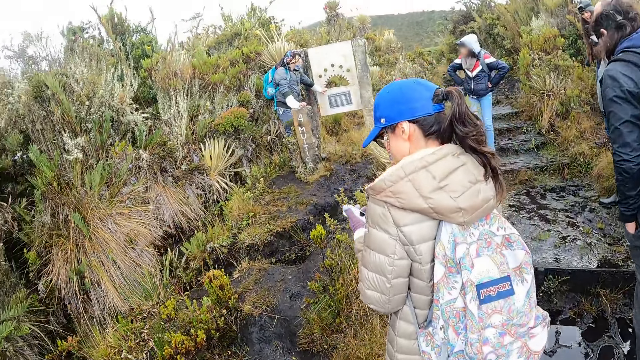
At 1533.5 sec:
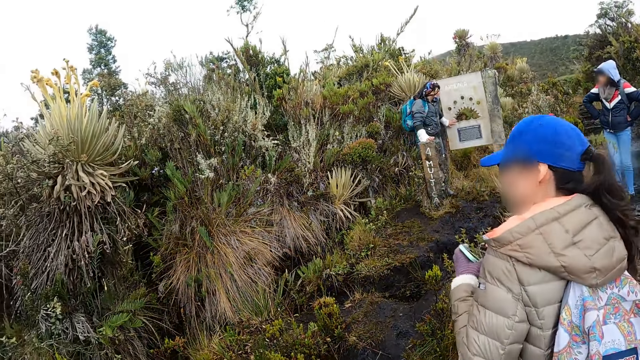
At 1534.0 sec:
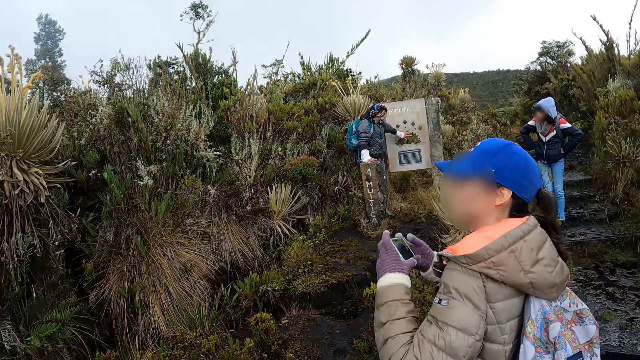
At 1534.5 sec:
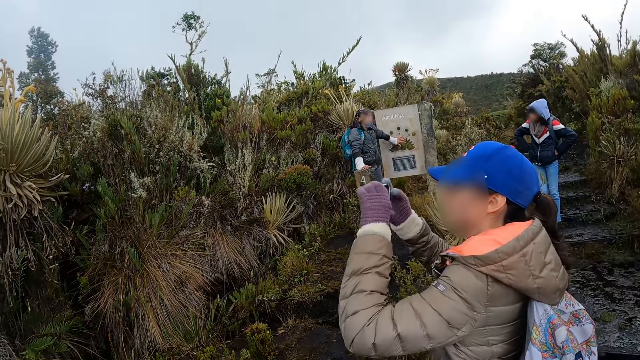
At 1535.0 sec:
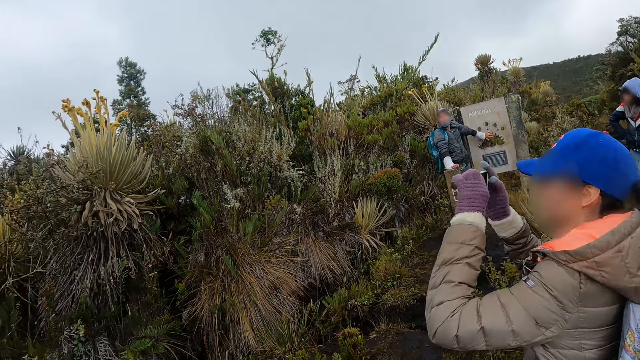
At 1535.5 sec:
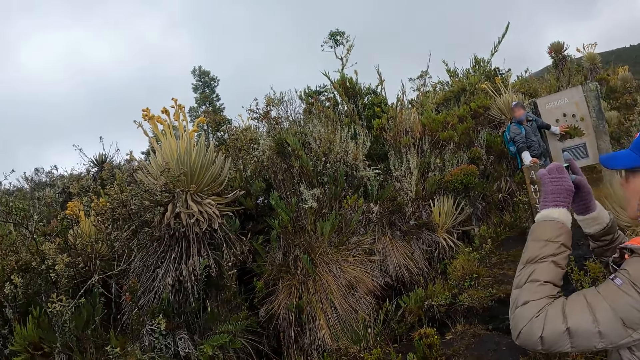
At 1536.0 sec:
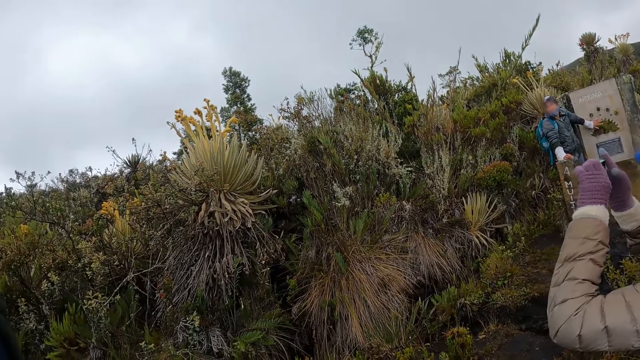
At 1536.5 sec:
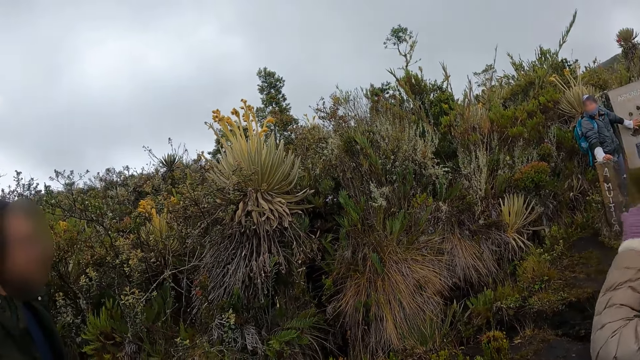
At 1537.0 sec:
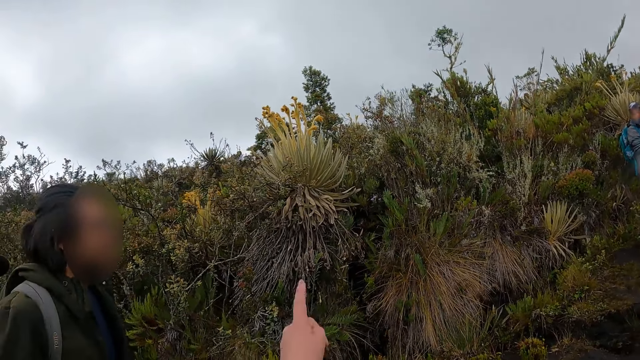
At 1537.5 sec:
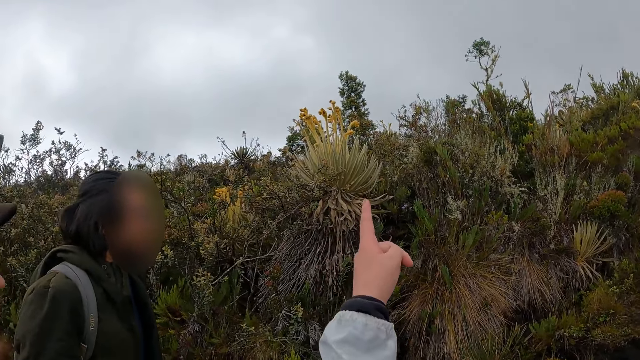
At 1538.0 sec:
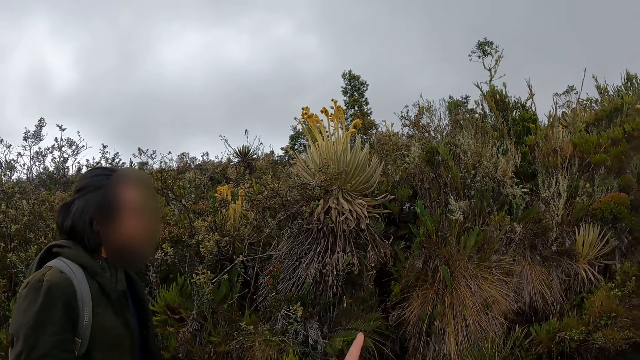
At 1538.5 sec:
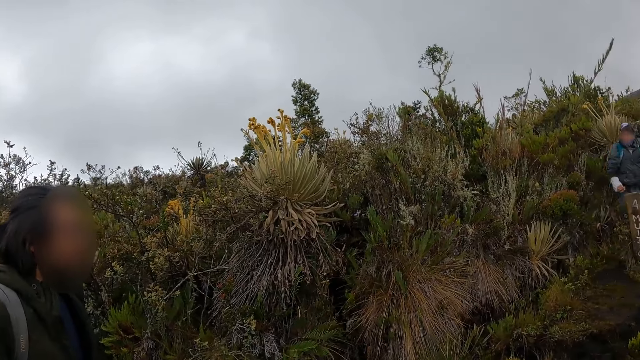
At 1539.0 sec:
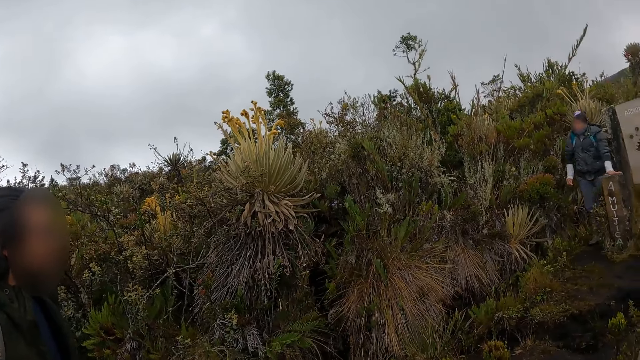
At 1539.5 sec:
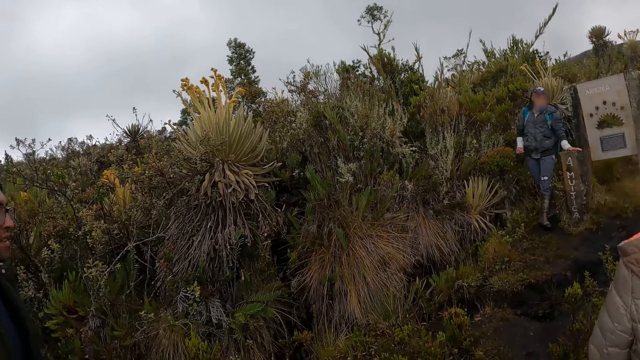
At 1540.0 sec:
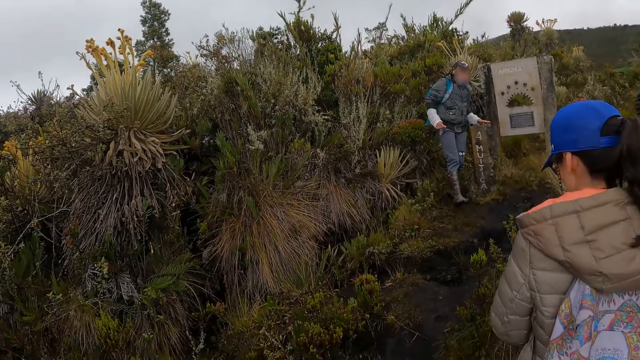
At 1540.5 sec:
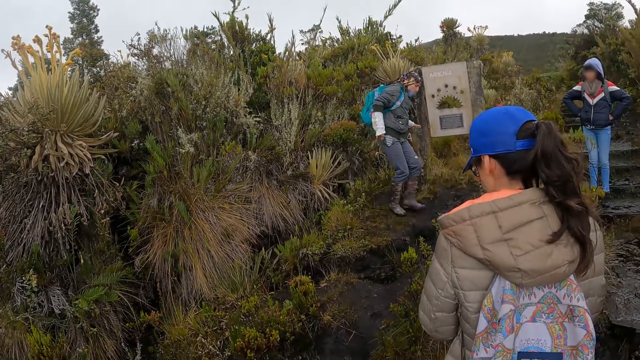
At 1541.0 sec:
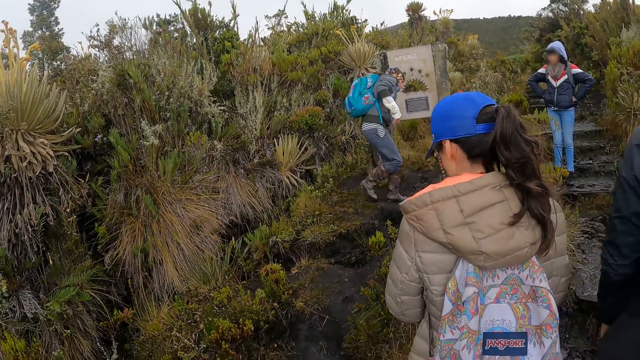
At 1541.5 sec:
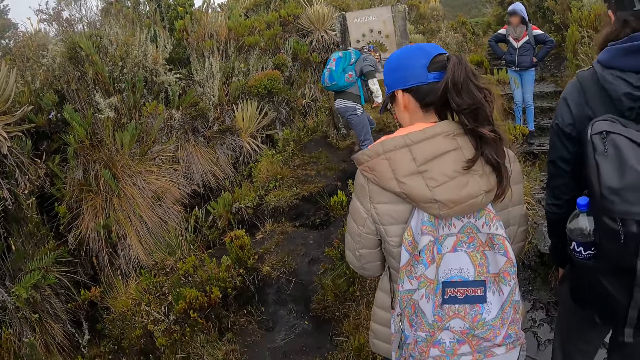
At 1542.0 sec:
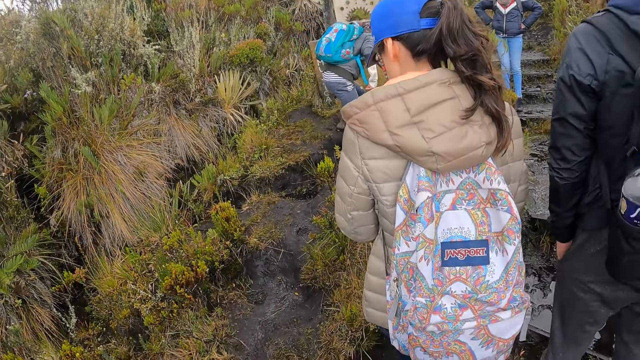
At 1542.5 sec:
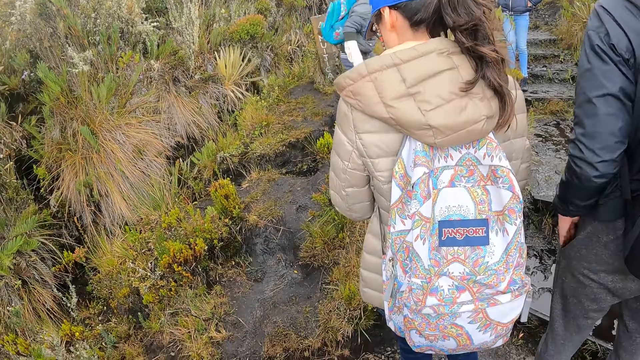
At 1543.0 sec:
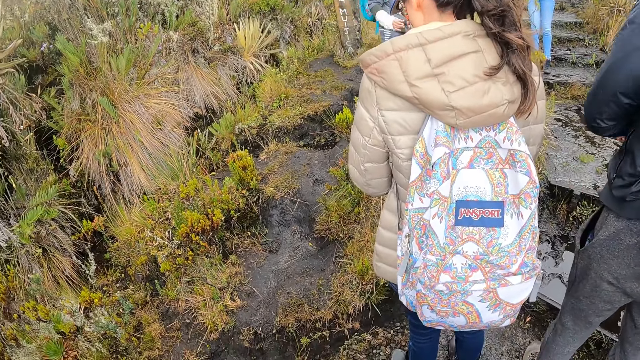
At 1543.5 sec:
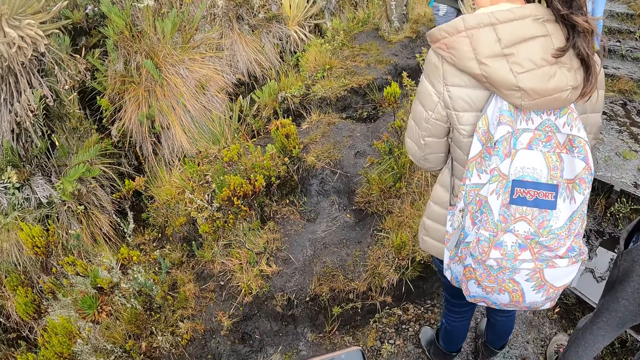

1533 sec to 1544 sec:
The camera wearer interacts with a man. A woman takes photos. The man points at something with the left hand. He points at something with the left hand again. The camera wearer points at something. The man moves around.

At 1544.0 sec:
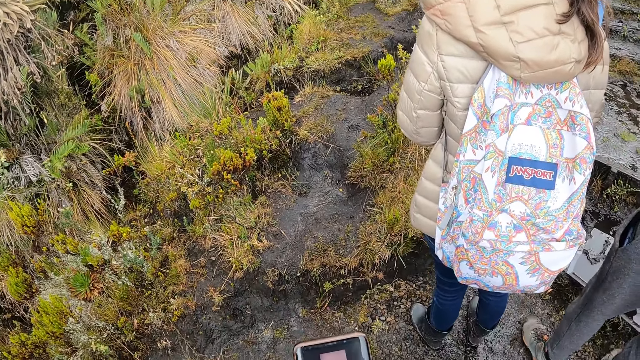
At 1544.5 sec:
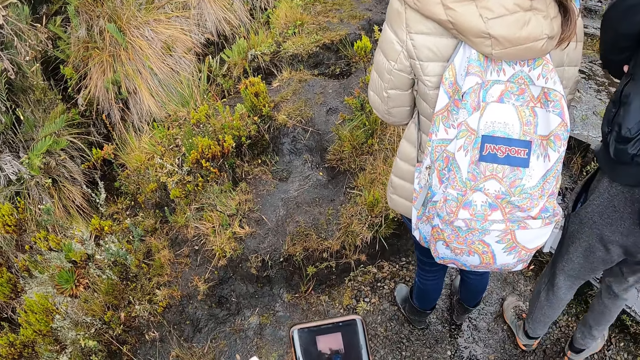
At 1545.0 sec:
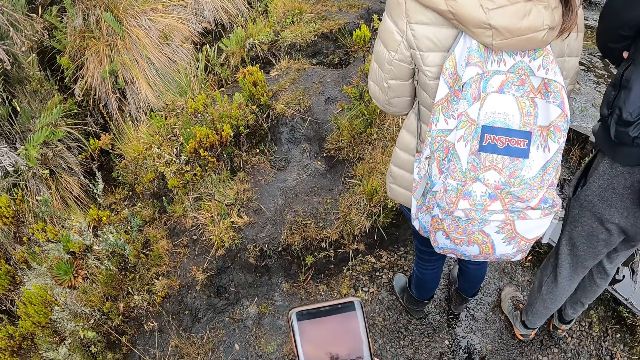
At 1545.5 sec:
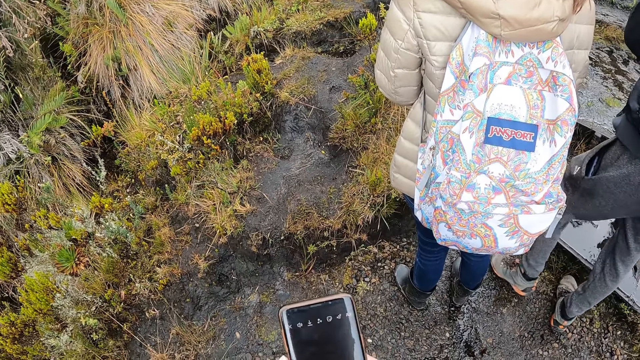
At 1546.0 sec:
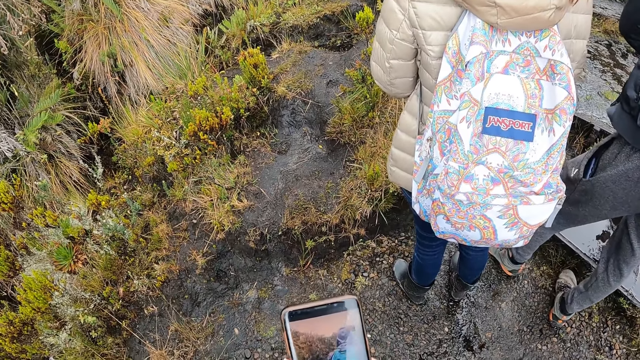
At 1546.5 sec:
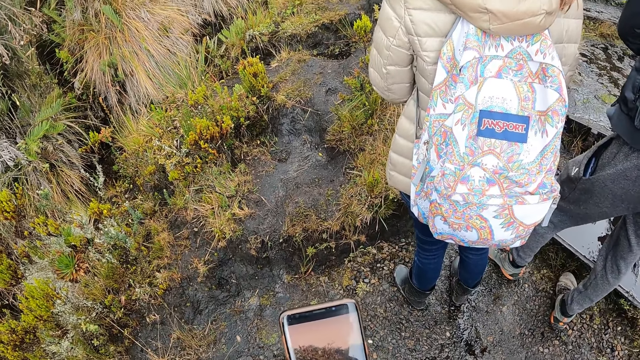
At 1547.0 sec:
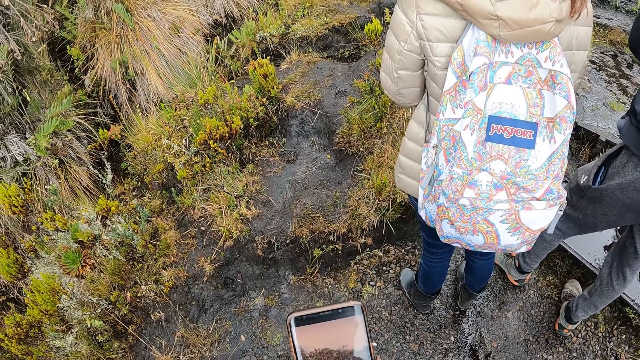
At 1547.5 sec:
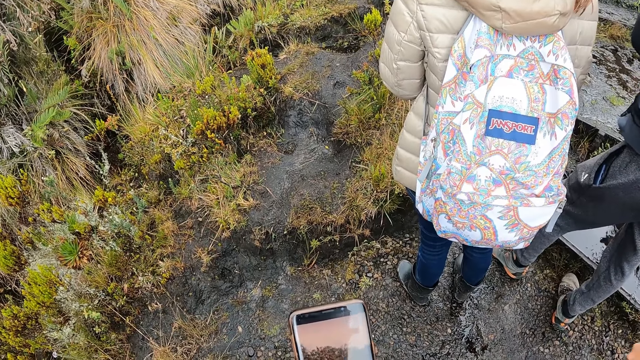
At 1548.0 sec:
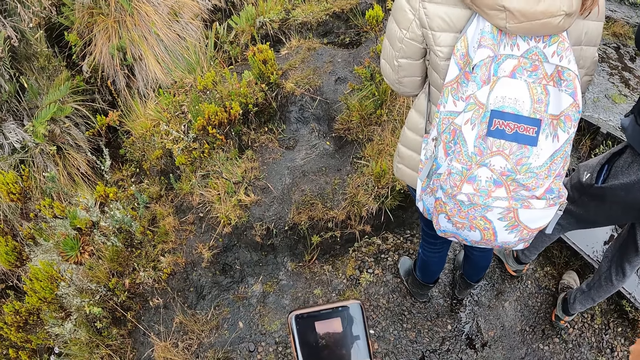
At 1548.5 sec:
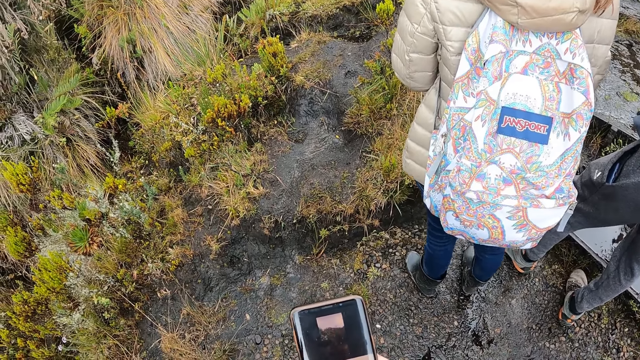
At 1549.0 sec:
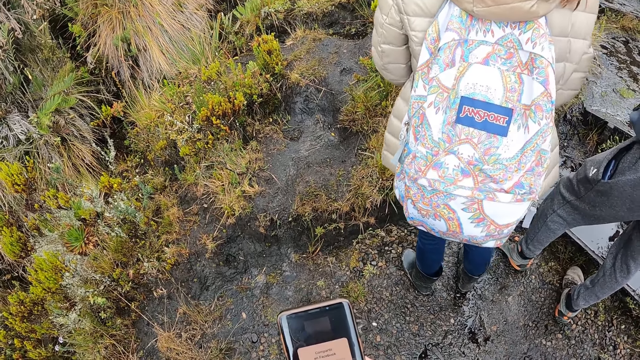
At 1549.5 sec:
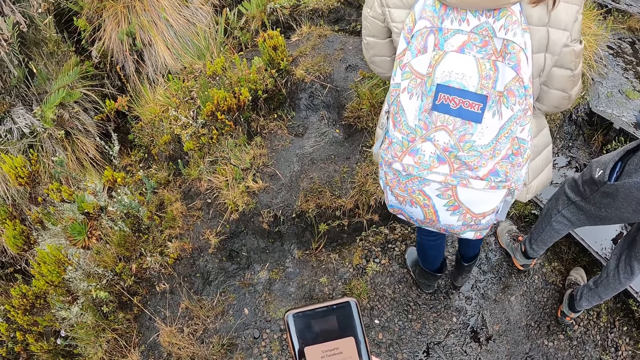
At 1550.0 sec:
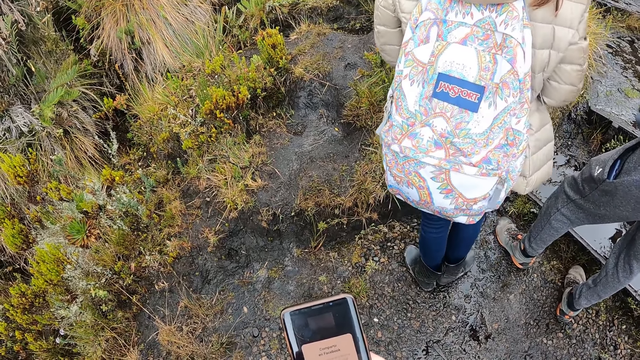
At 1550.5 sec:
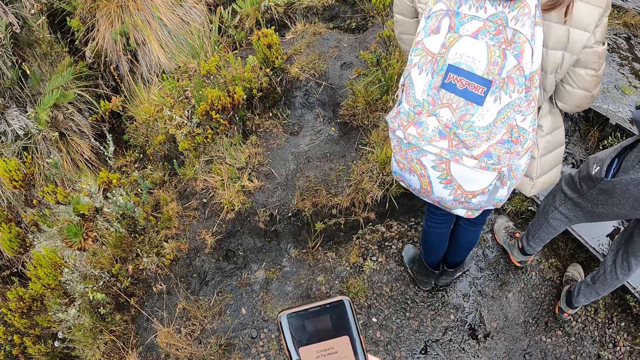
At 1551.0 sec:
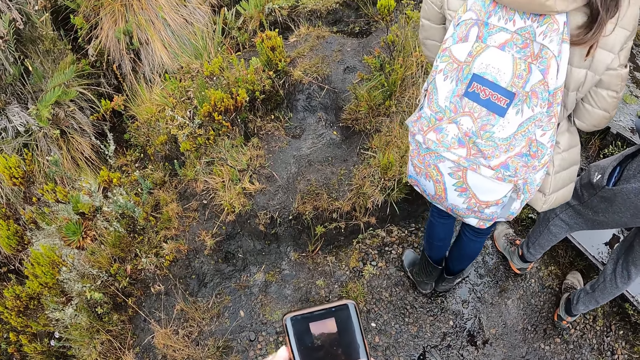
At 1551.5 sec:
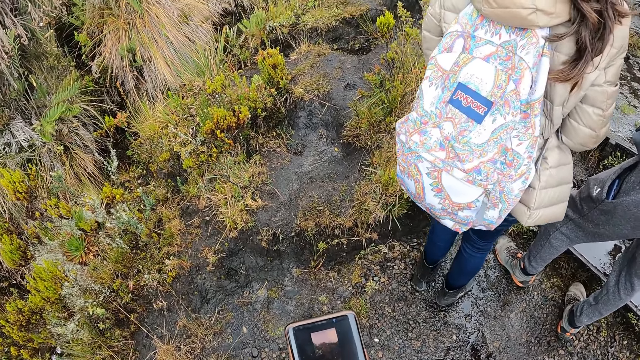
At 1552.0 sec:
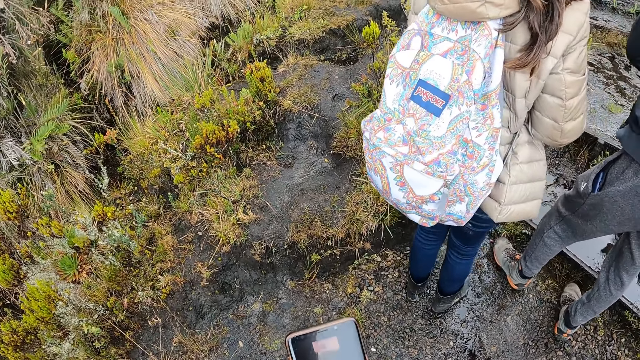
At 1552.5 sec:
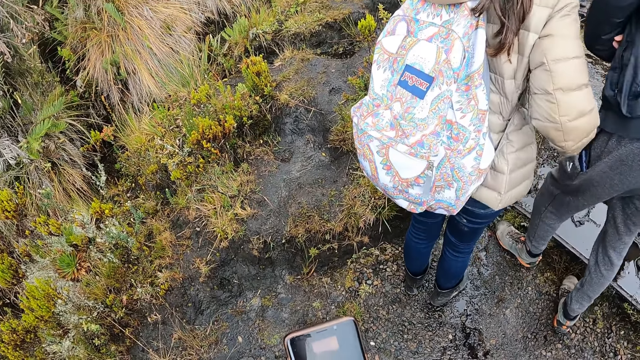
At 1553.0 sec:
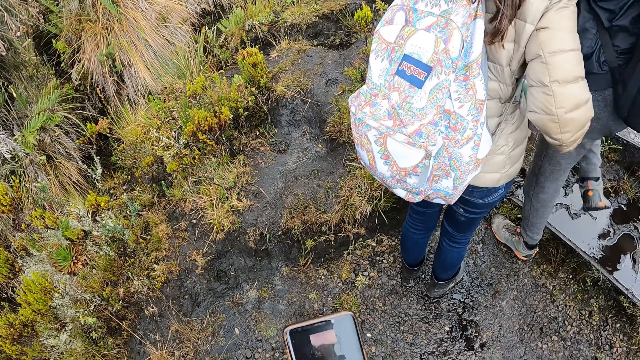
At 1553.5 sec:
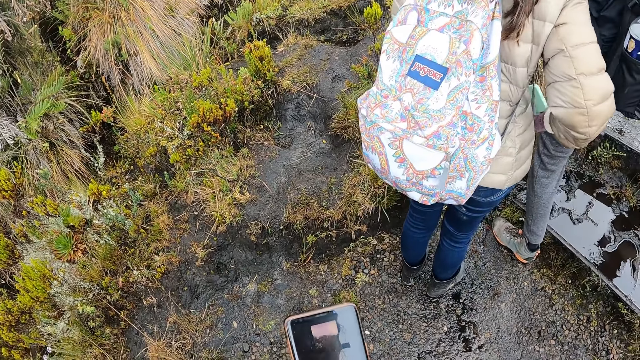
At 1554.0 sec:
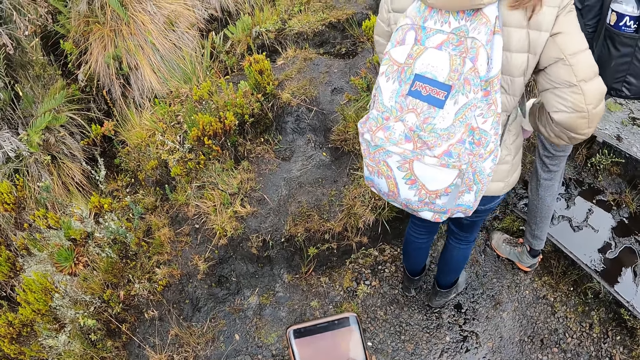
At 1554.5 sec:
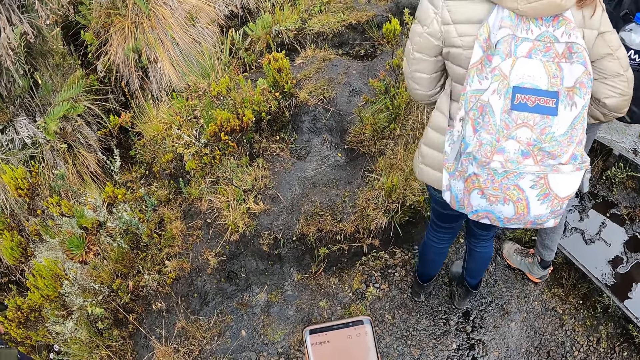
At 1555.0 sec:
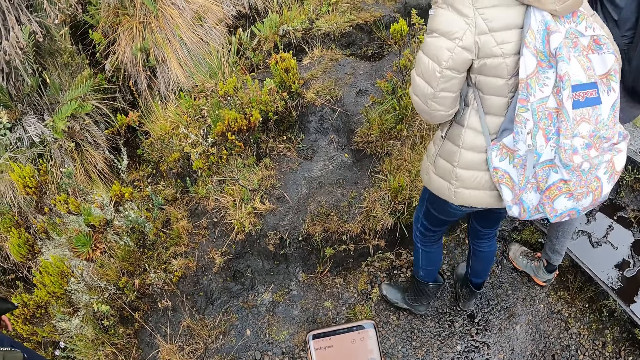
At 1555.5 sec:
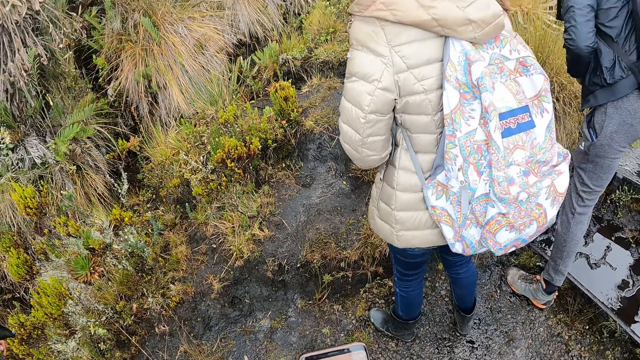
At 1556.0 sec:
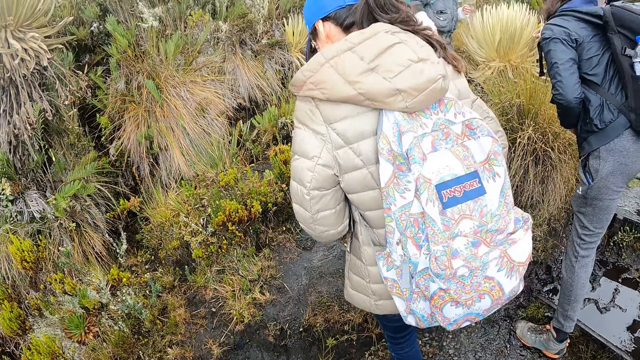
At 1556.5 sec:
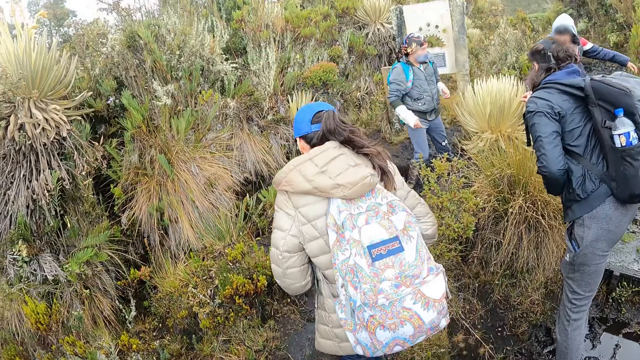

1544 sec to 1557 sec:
The camera wearer uses a phone. They hold the phone with both hands. Men and women do something. A woman puts a phone in the pocket.
